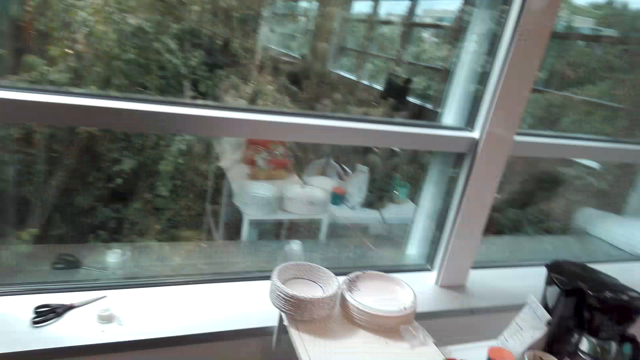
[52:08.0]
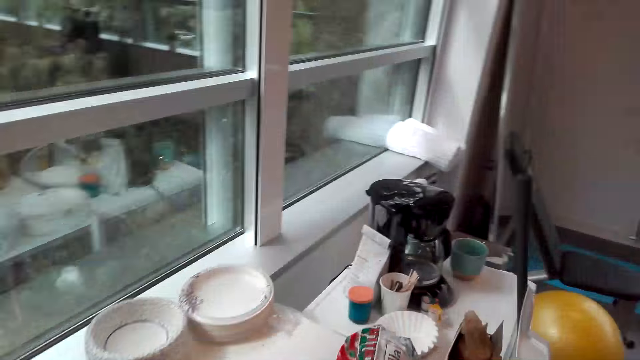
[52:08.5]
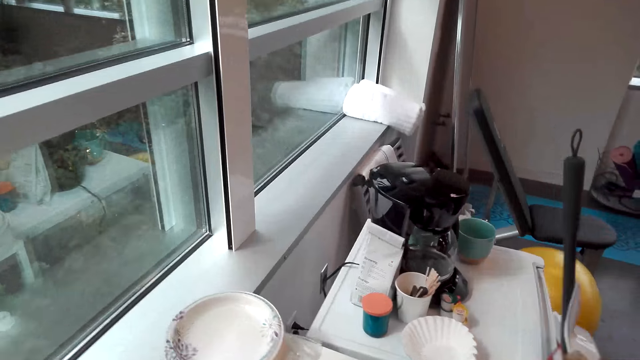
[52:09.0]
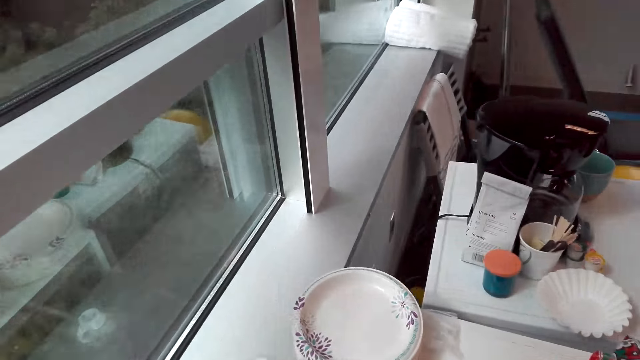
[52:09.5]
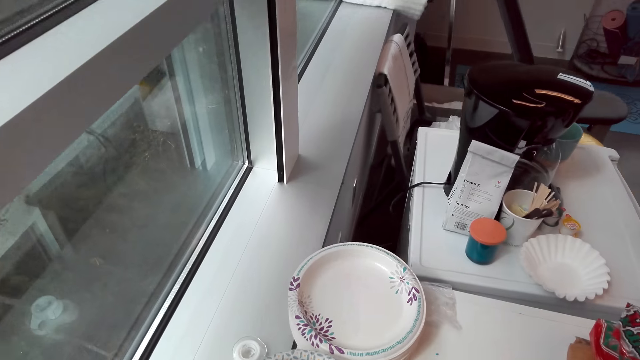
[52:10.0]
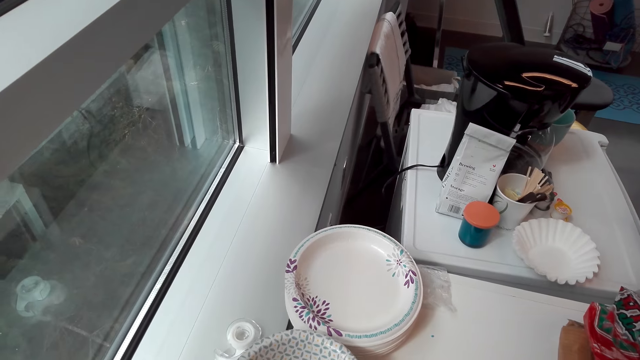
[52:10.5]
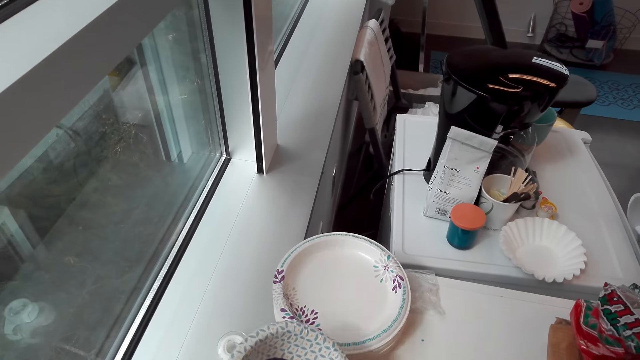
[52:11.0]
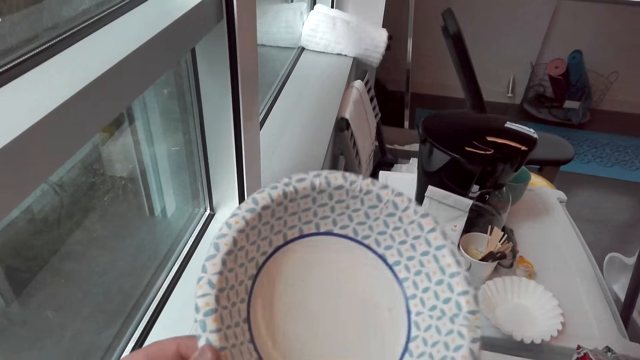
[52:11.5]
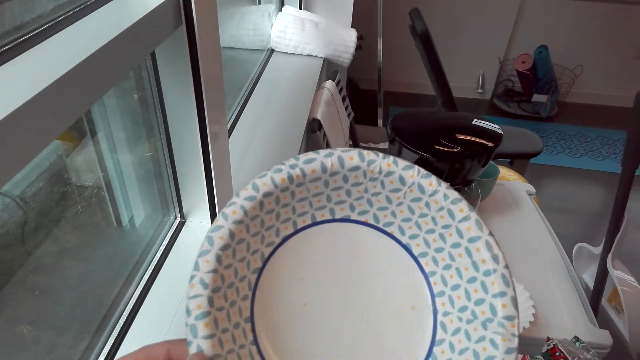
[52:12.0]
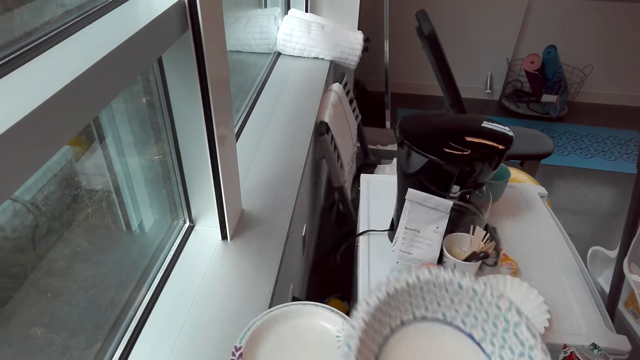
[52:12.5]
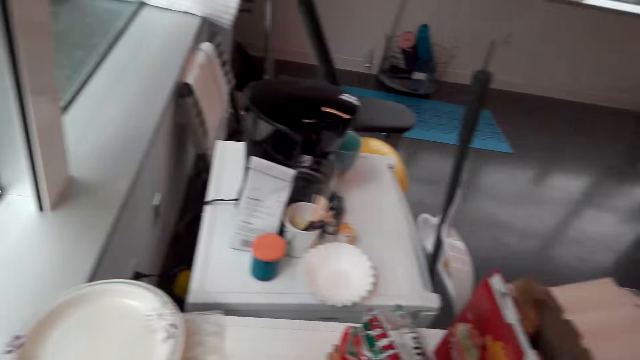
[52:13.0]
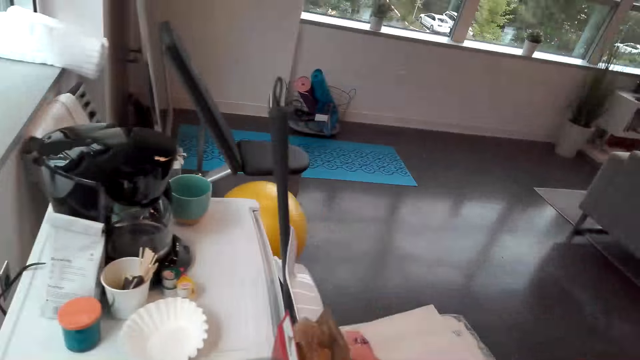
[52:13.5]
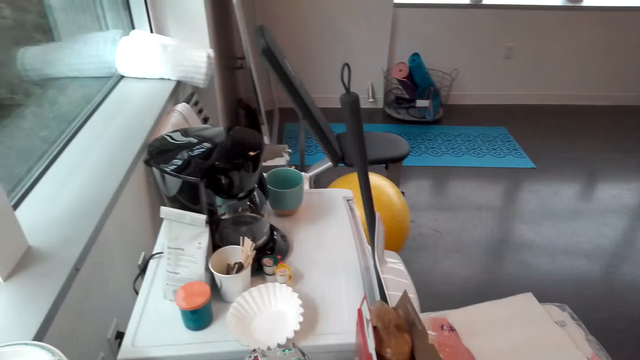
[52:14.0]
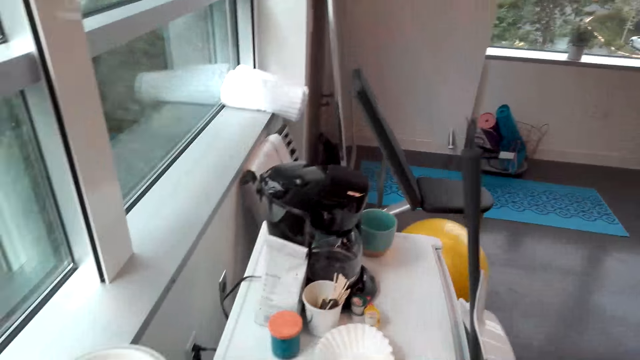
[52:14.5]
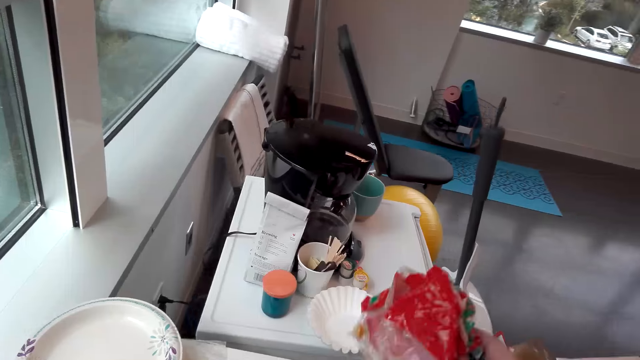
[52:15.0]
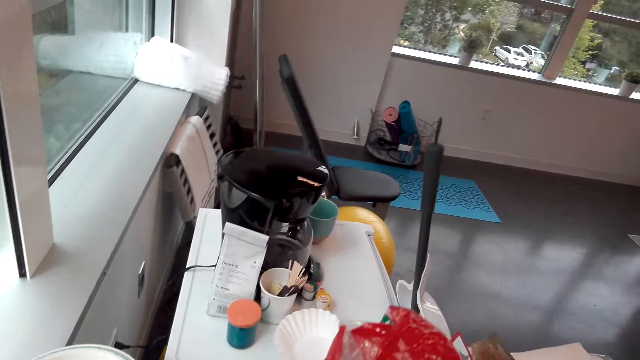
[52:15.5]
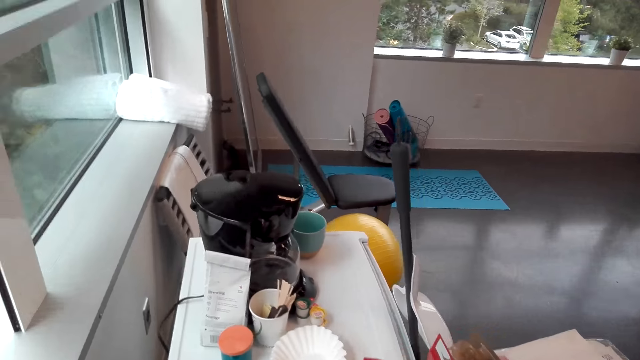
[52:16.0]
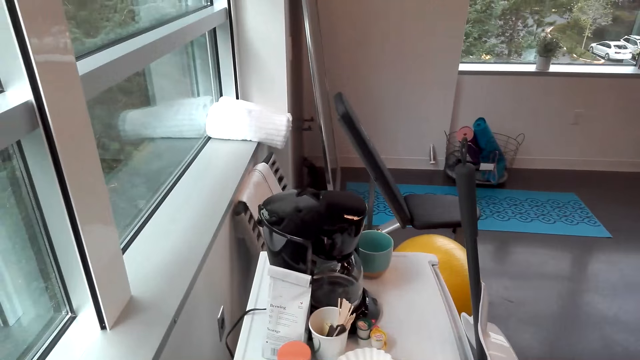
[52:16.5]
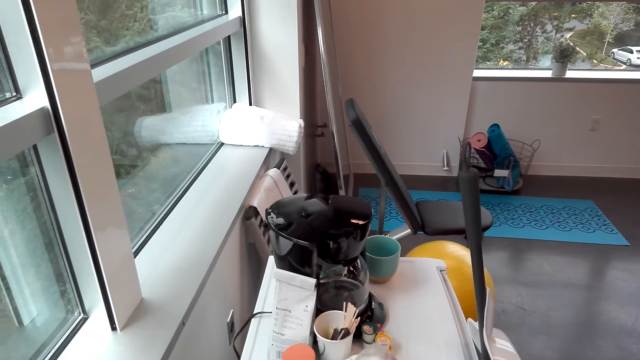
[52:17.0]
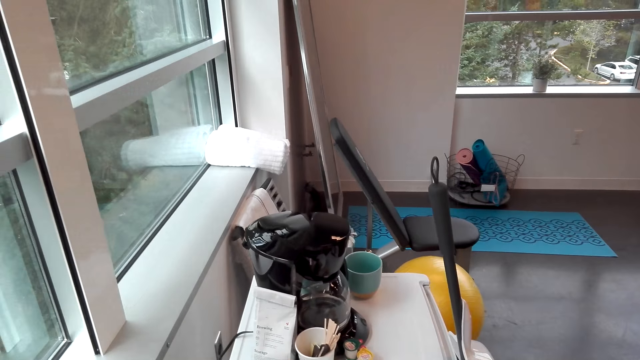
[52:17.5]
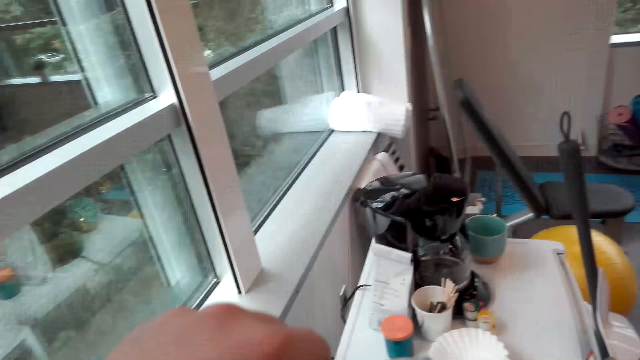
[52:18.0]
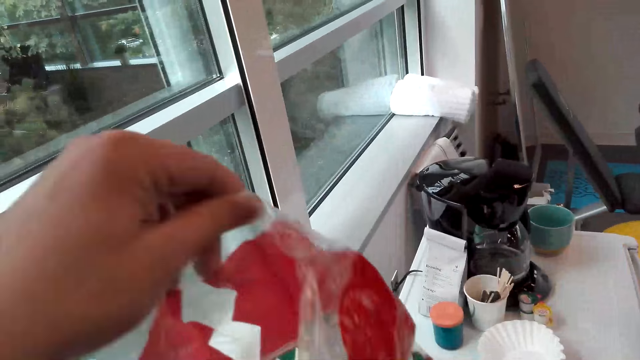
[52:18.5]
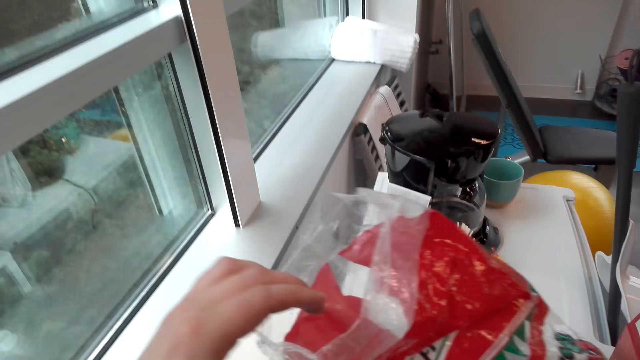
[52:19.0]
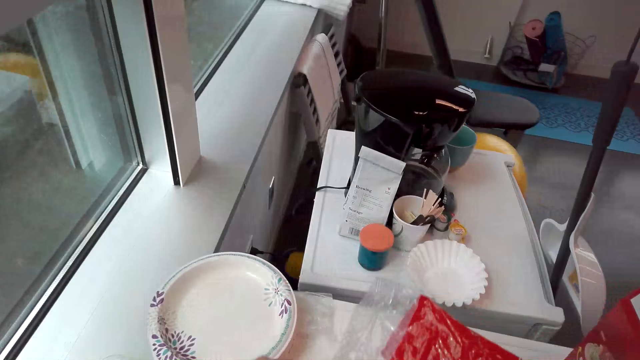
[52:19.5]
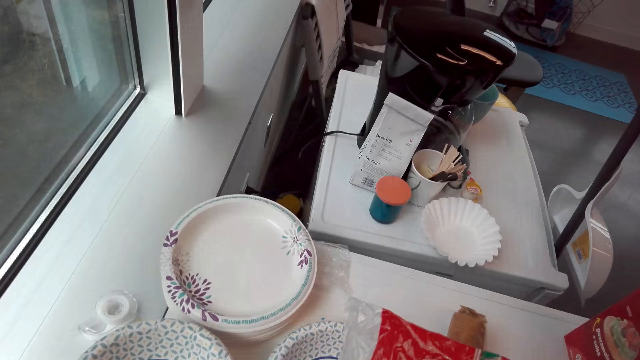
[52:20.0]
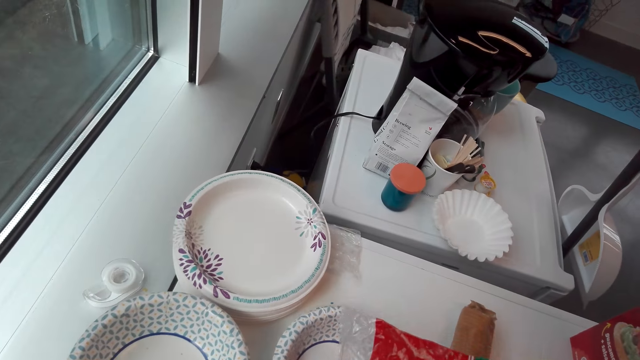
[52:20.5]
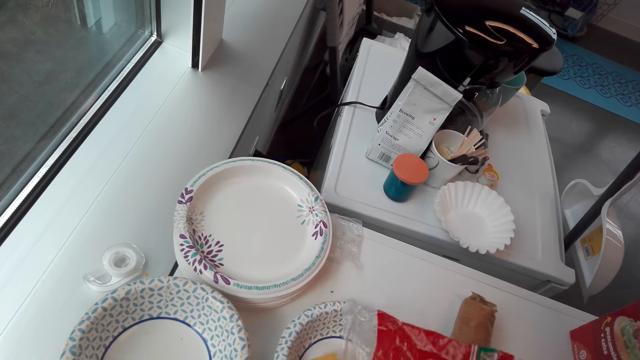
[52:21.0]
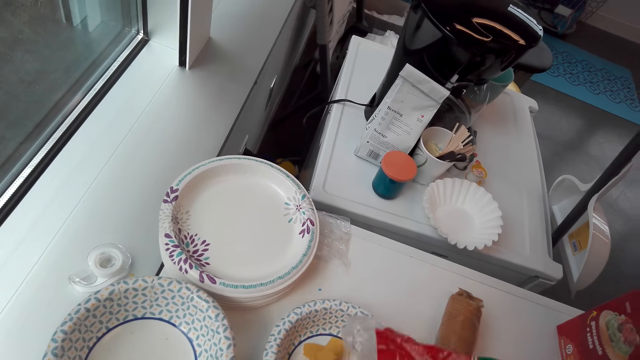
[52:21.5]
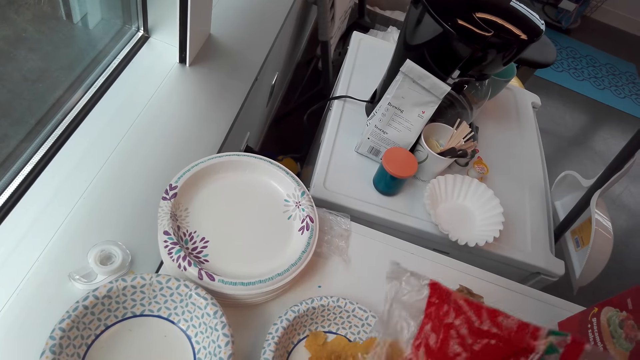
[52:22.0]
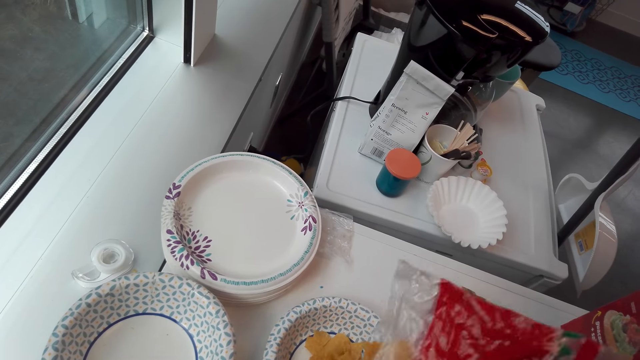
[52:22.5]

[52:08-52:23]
The camera wearer touches a plate. They take the plate, look at the plate and put the plate on the table. They take a sachet. They put the snack on the plate. They hold the sachet in the left hand. They pour crisps in the plate.

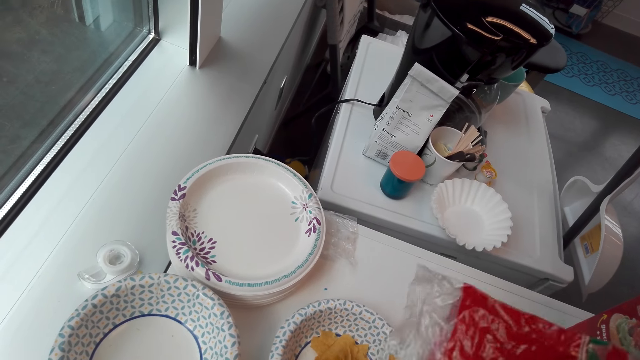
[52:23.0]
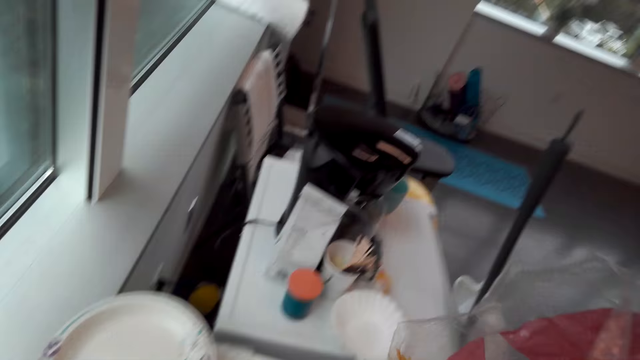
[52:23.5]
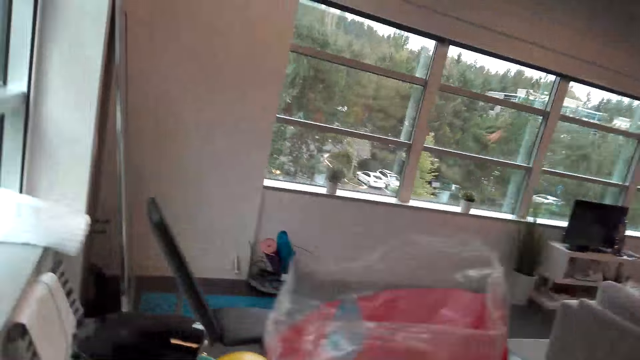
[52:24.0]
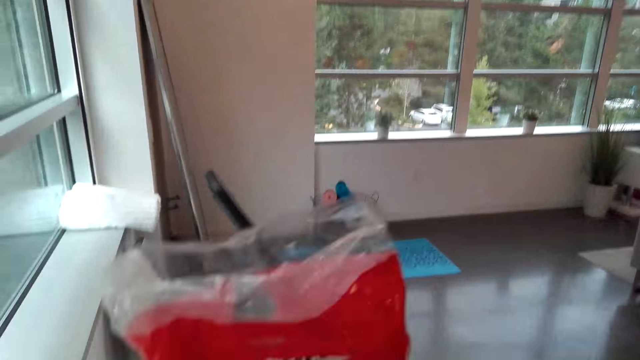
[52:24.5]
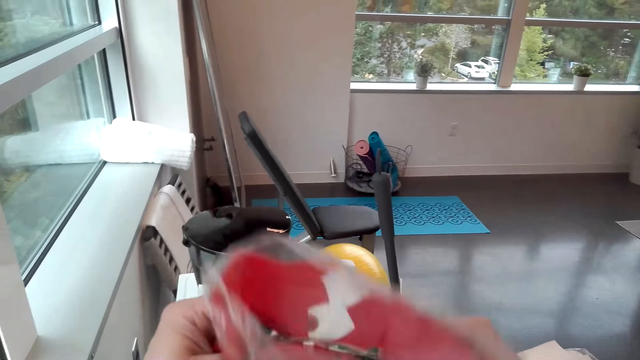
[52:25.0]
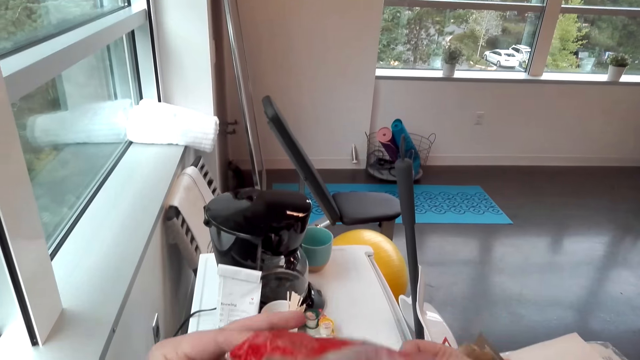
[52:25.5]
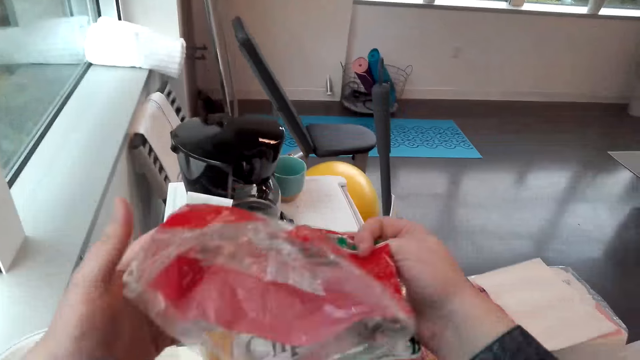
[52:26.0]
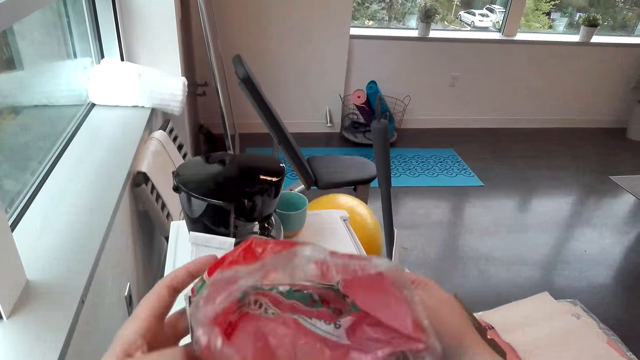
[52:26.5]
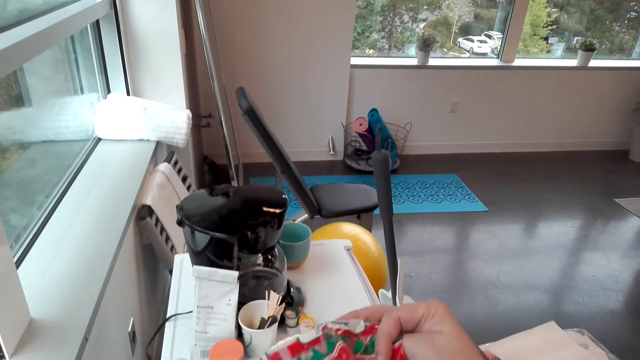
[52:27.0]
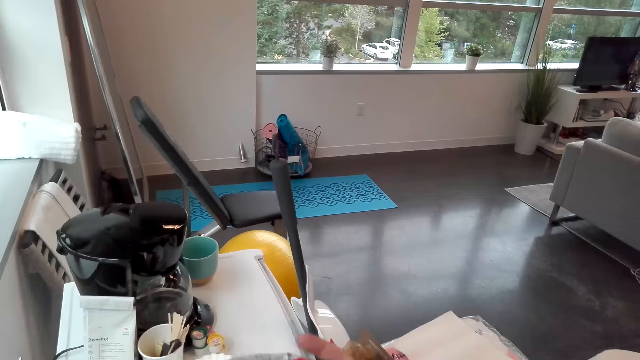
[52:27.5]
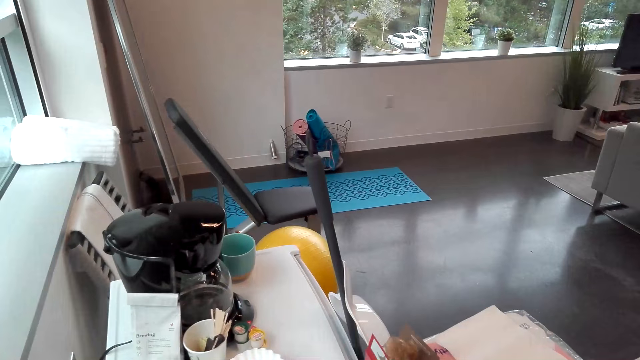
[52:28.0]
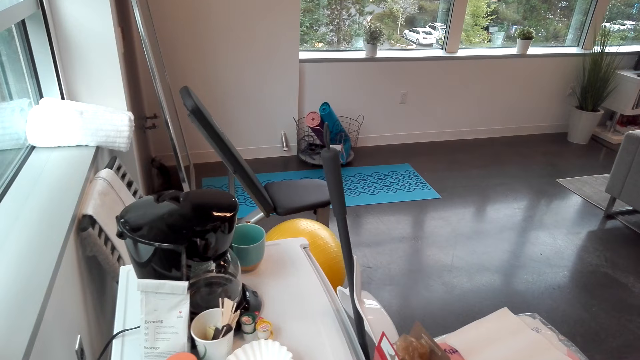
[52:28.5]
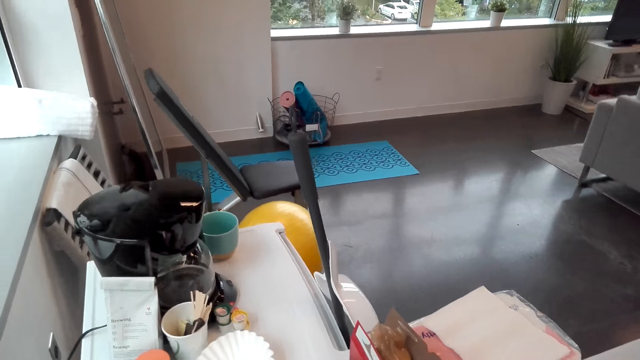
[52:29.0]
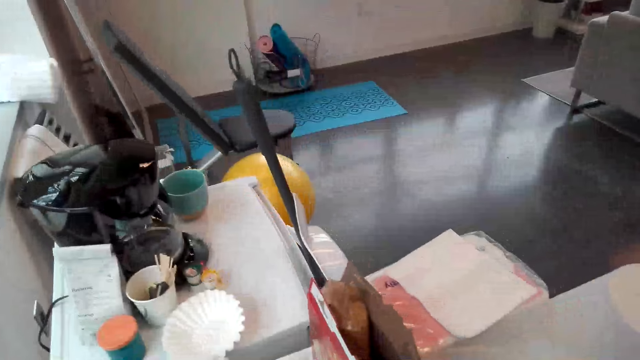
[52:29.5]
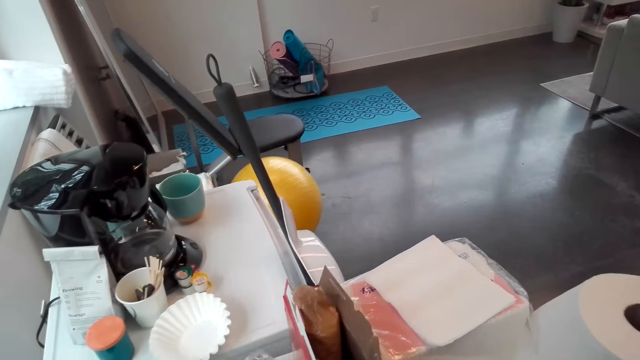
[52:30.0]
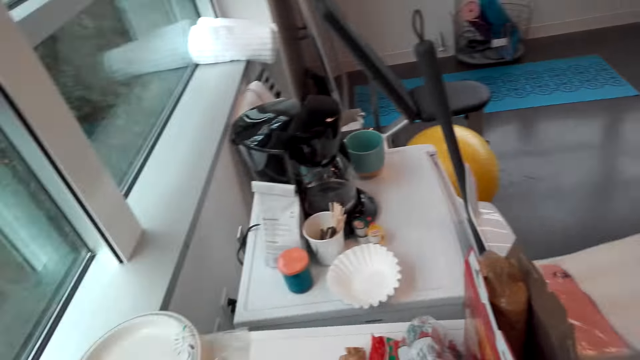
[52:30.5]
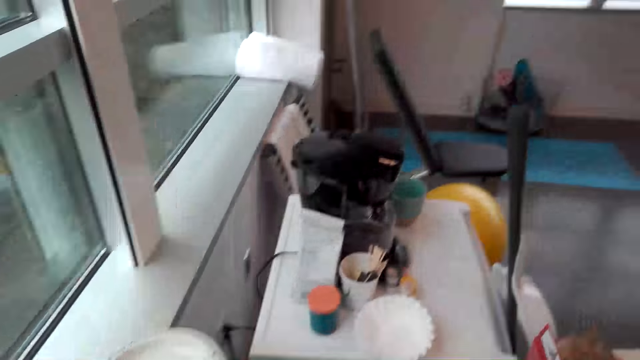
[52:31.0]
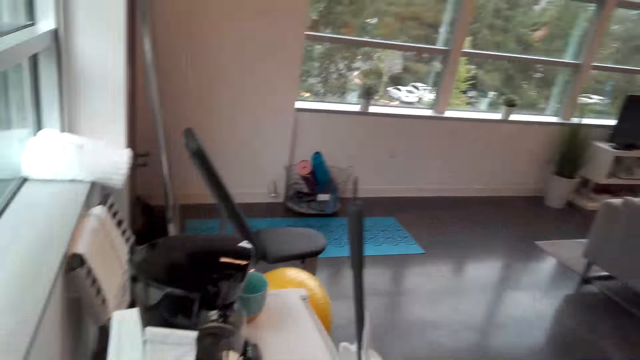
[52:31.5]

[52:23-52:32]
The camera wearer holds the sachet in the hands. They fold the sachet. They put the sachet down.
